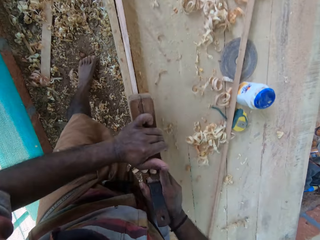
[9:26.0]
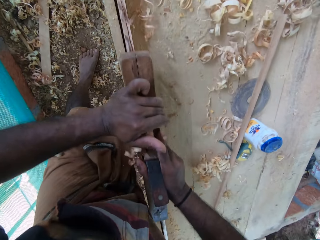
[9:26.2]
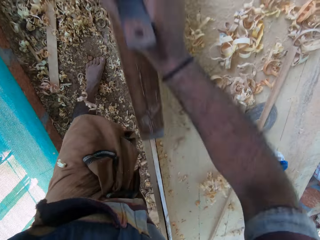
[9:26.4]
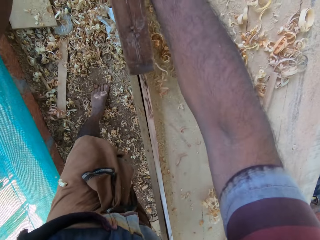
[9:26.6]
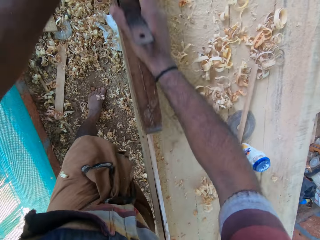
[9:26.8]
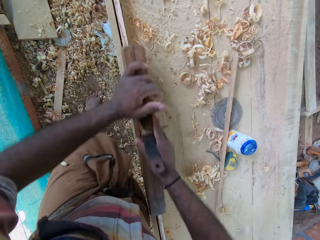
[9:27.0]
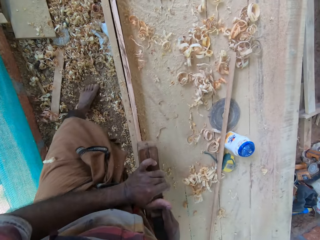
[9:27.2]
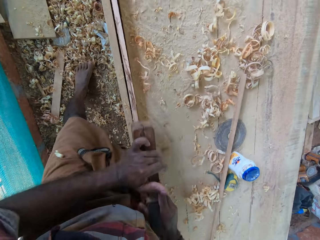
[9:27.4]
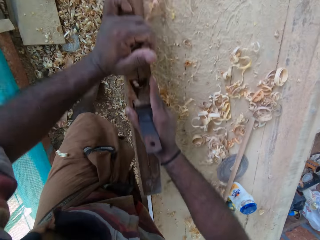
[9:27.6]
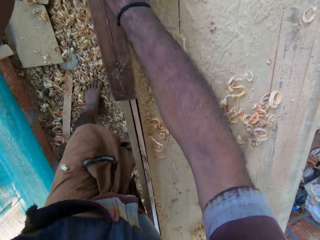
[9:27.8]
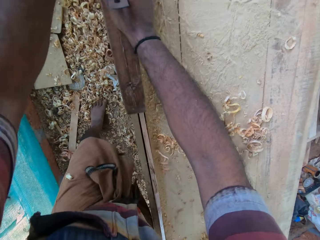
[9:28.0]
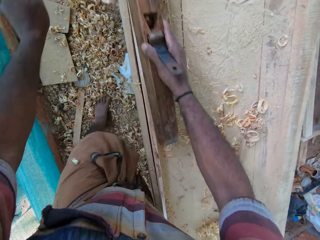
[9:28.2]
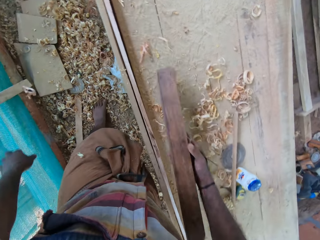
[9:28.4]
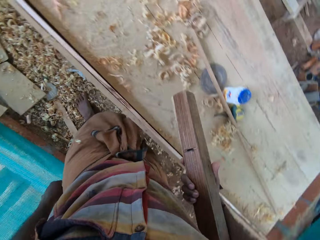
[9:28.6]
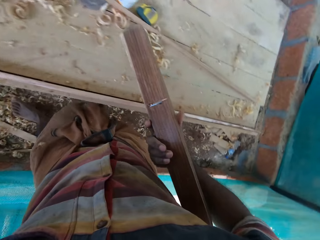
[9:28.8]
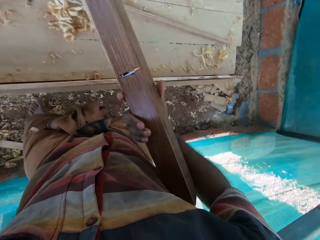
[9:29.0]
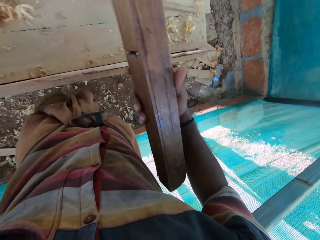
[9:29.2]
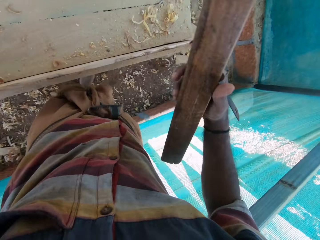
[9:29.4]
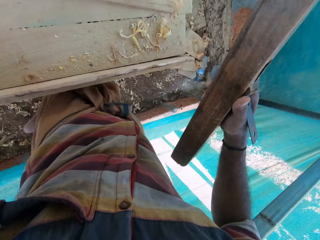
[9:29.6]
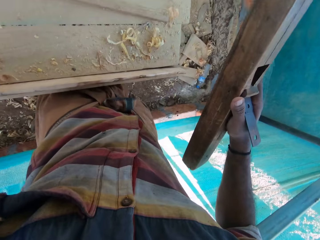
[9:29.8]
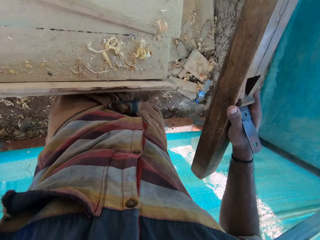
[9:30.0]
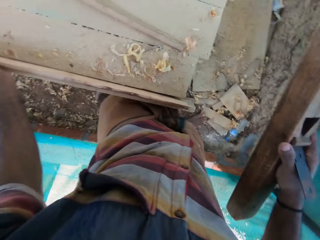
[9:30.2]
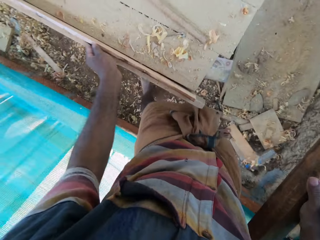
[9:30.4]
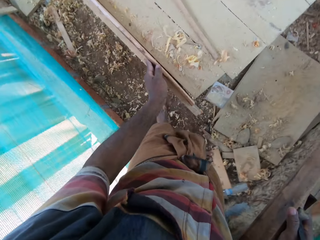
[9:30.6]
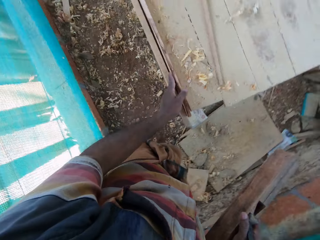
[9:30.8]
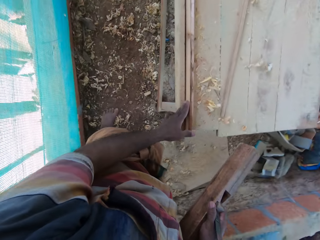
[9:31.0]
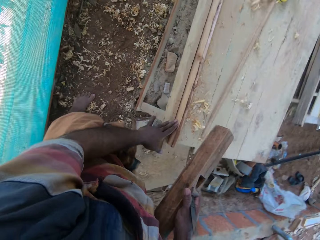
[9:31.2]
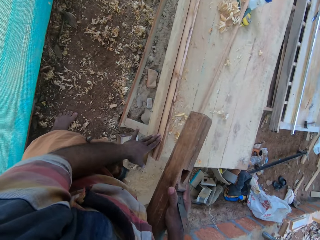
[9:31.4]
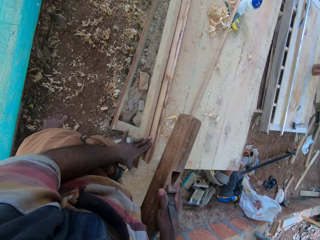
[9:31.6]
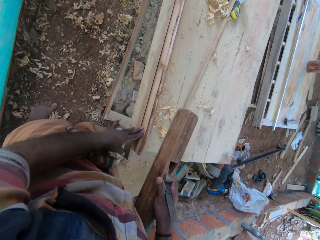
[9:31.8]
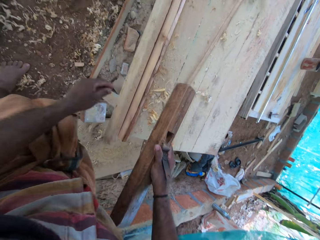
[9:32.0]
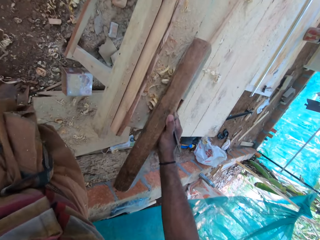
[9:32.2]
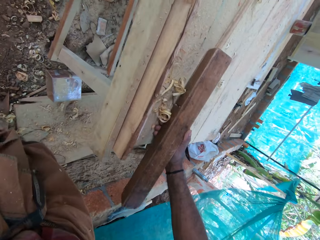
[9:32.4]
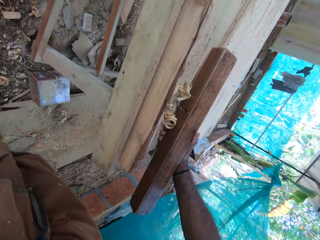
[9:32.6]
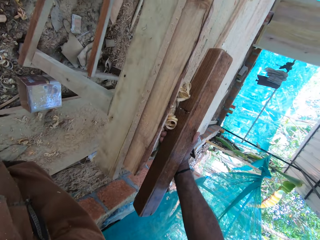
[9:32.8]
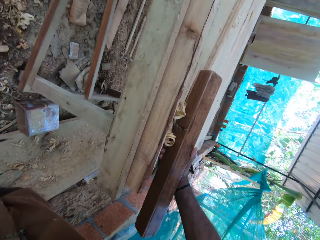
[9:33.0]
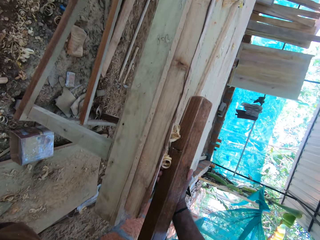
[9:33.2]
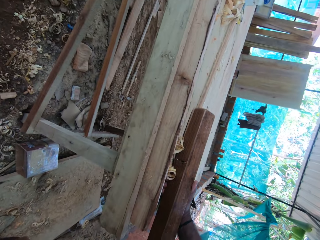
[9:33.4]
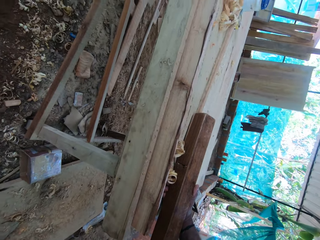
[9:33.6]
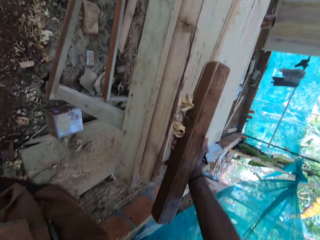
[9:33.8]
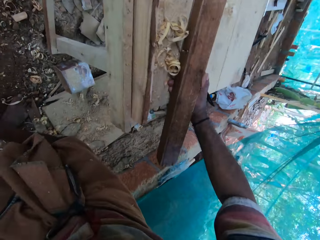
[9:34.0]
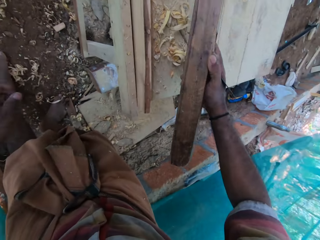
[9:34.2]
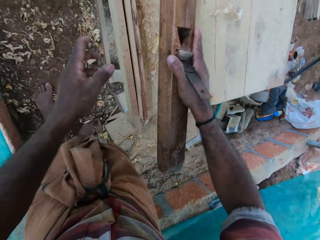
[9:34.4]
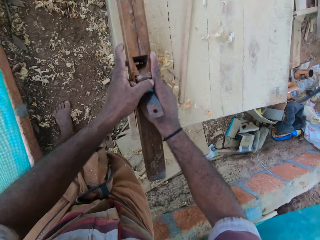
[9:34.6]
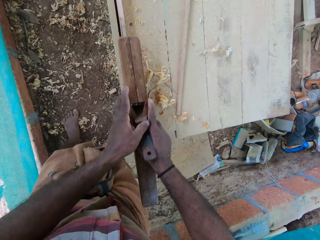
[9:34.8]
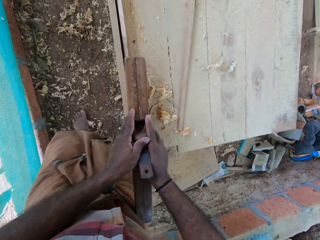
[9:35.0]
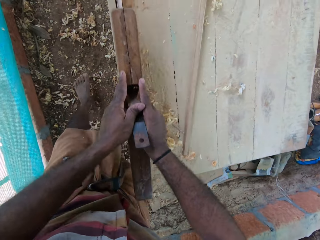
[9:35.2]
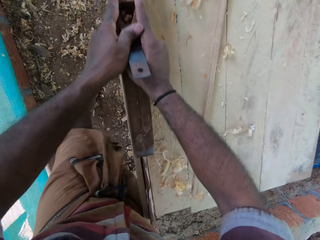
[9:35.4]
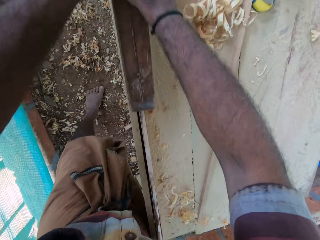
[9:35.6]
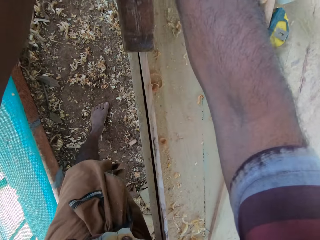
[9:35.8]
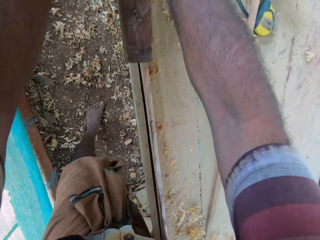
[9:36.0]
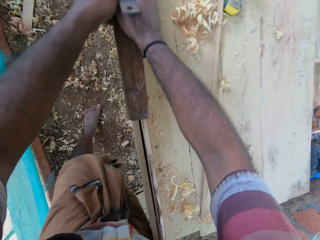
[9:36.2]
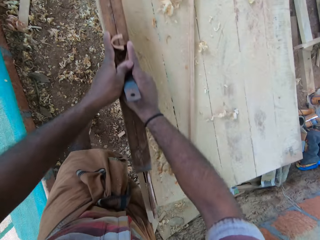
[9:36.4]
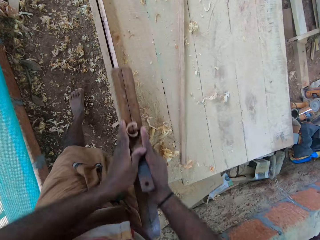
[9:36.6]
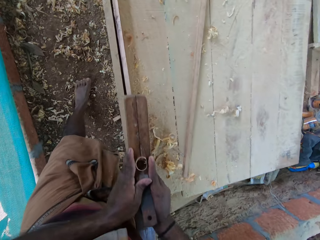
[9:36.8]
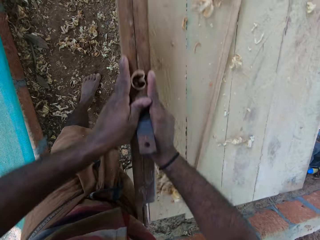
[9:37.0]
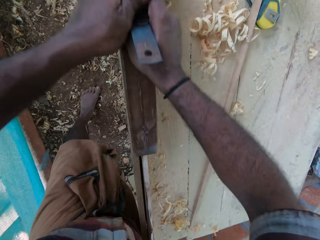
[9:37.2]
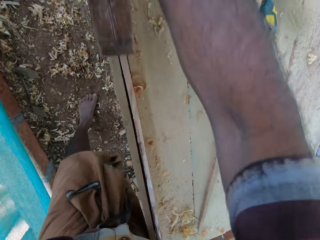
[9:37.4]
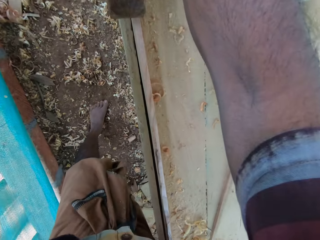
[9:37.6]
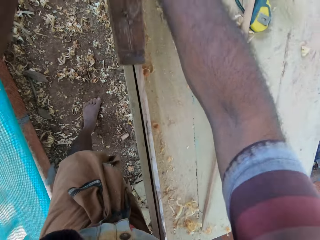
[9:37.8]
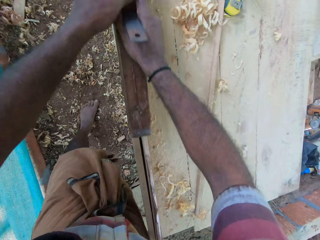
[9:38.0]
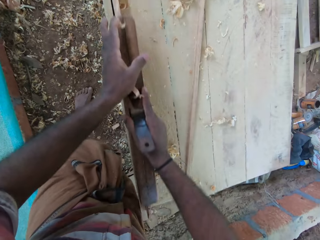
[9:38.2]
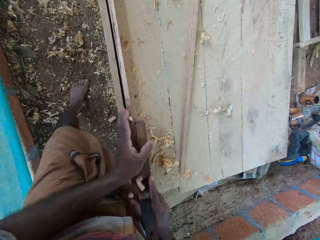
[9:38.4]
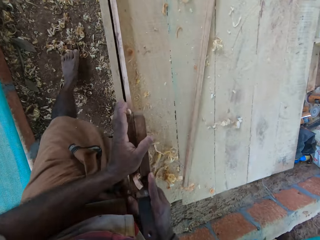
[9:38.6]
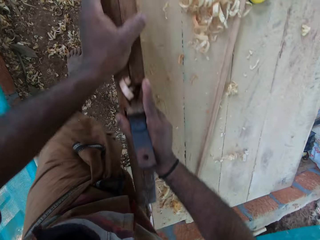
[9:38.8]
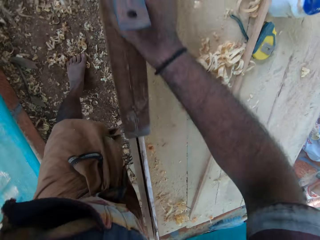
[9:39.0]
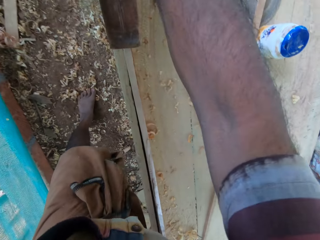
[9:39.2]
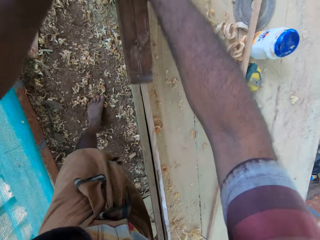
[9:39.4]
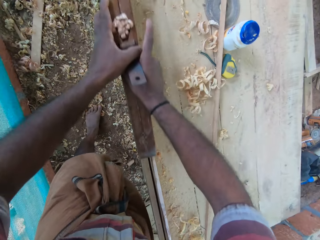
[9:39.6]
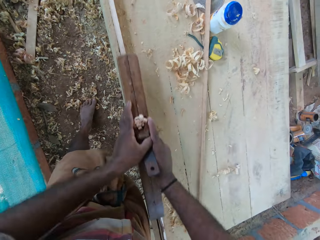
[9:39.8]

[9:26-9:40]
The camera wearer carries a plane along a stand. They bend down. They stare at the wood on the stand. They smooth the wood with the plane.

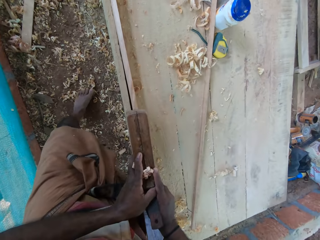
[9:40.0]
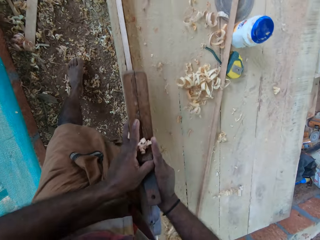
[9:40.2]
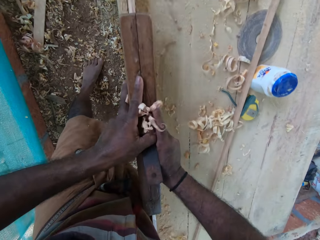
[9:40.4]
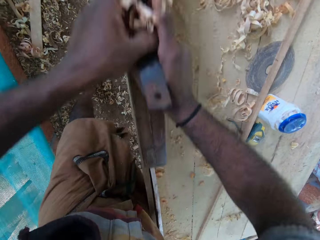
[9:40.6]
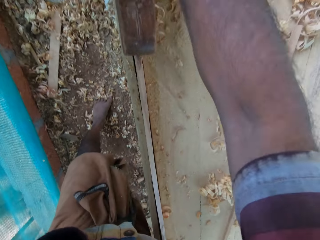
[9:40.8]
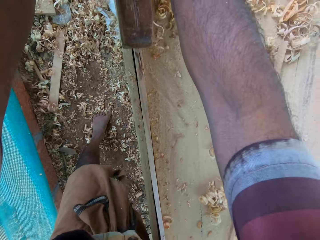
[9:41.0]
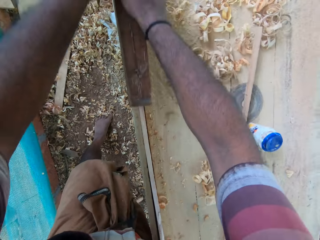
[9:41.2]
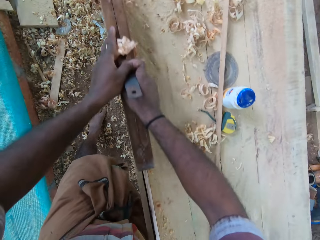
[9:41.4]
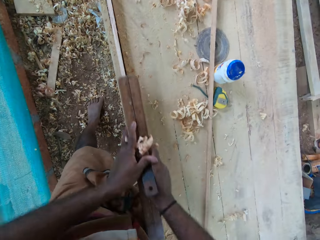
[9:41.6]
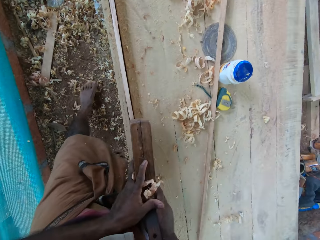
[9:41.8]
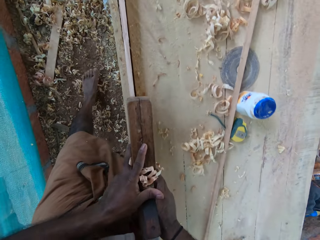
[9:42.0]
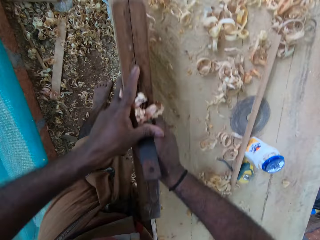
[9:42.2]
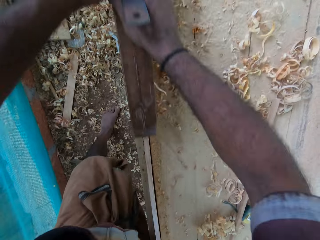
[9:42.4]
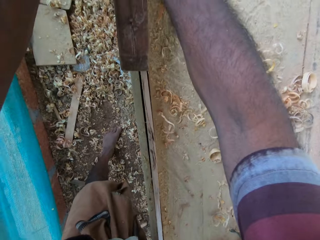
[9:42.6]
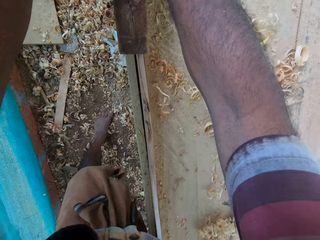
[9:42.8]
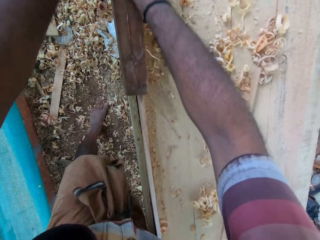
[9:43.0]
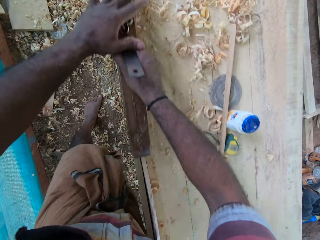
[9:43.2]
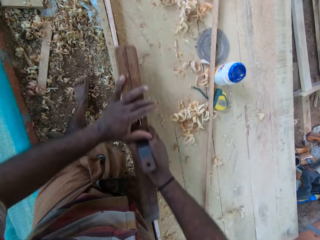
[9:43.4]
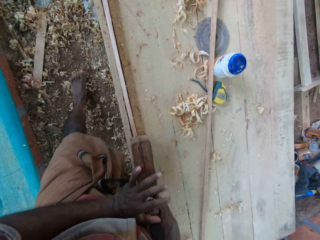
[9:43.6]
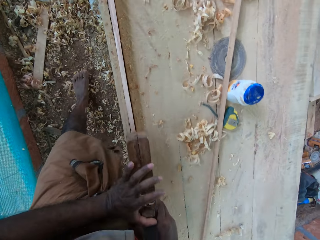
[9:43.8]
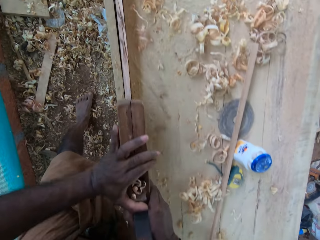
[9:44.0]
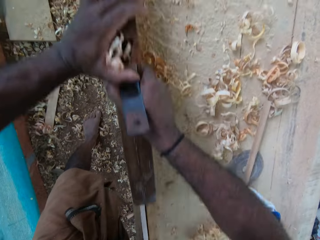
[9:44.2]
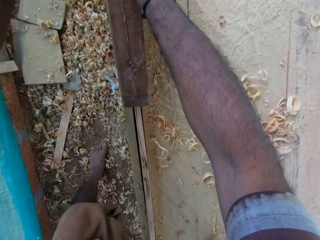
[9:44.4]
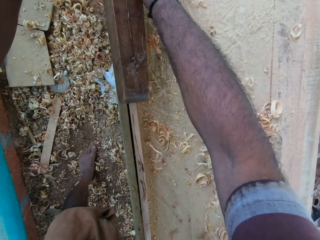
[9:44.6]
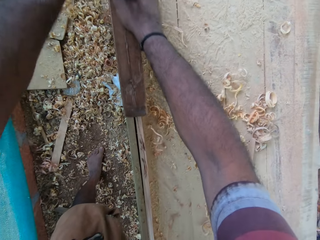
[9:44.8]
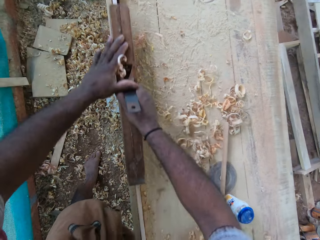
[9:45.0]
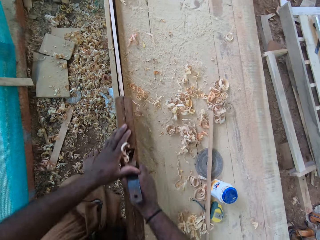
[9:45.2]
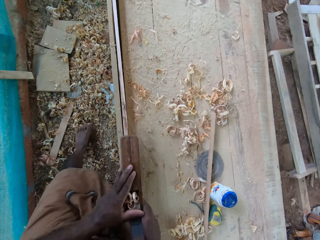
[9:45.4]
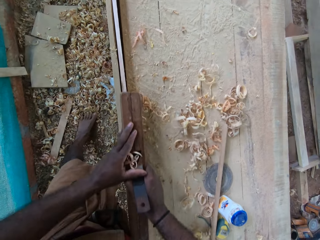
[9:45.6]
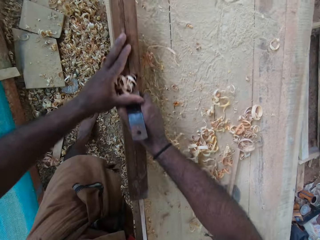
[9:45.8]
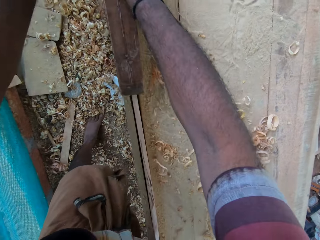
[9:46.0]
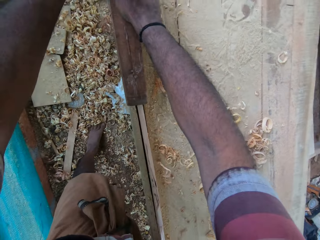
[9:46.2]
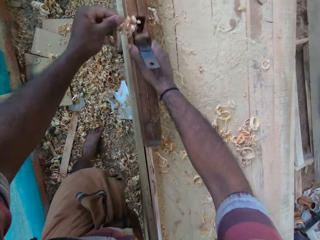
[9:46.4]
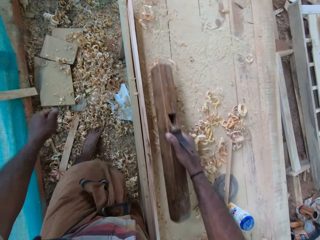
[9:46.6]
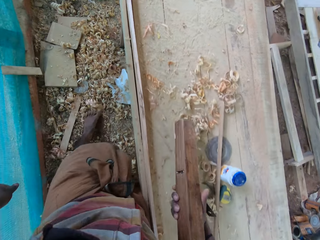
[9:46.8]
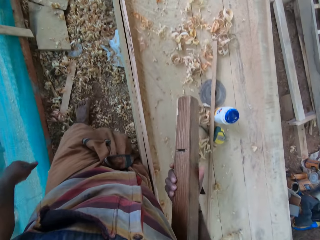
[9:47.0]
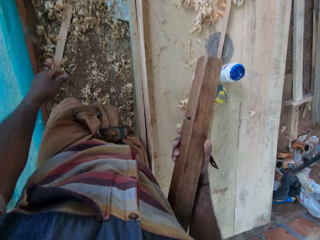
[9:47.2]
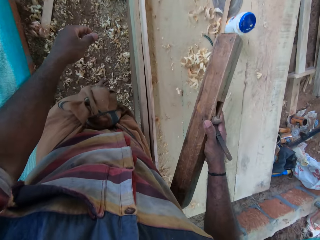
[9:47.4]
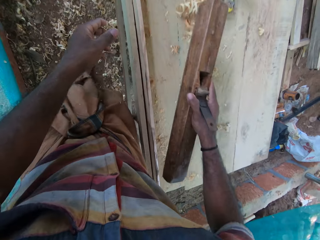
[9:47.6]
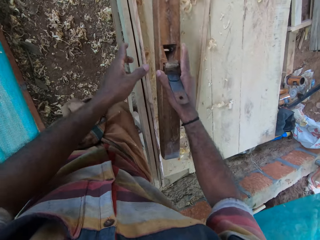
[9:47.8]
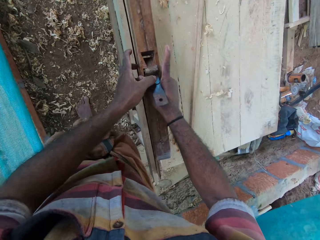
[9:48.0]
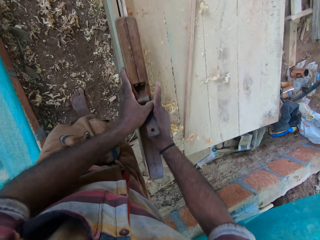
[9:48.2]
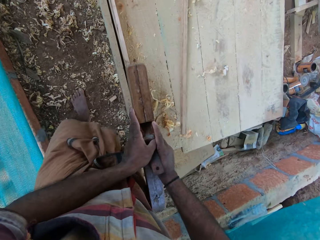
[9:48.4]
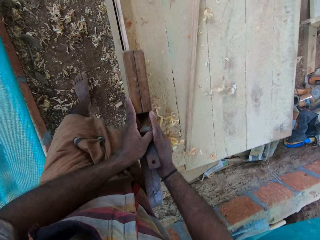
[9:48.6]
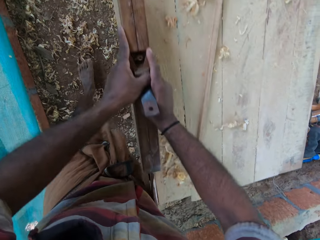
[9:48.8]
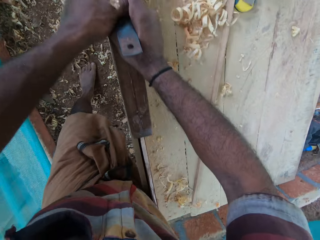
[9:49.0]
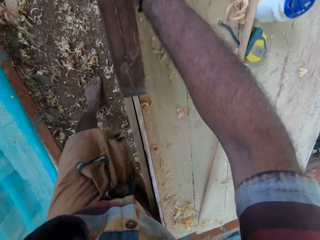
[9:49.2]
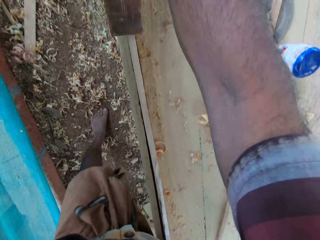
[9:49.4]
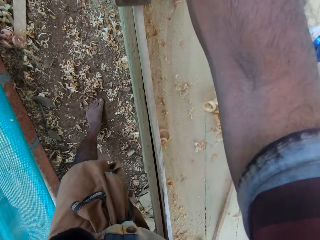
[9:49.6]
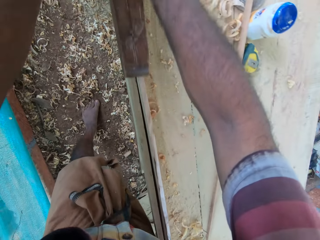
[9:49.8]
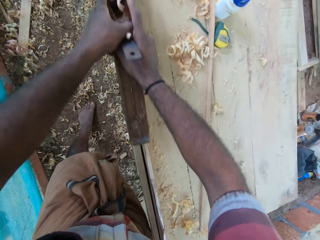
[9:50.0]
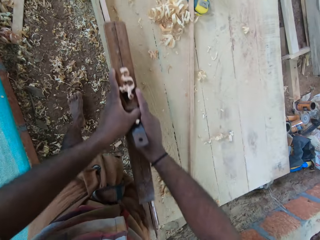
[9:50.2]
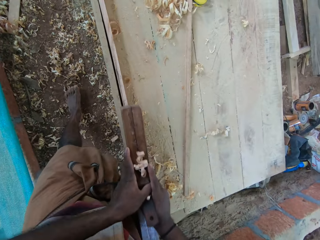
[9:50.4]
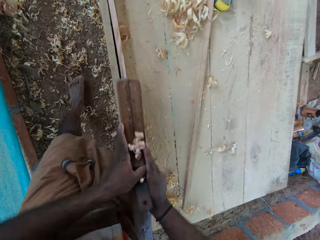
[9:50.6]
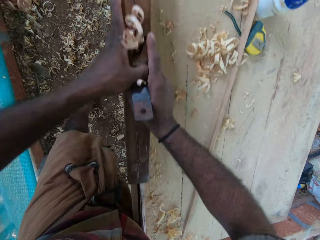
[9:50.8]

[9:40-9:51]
The camera wearer carries a plane along a stand. They shape the wood with the plane.
